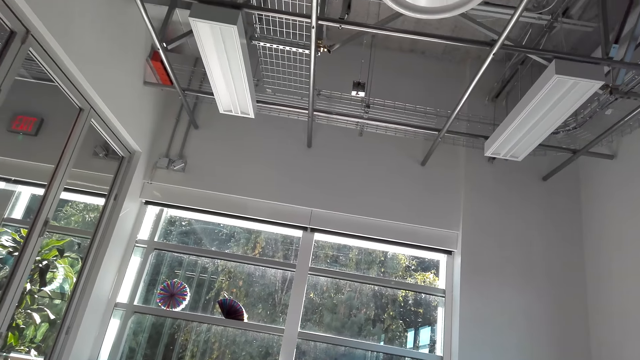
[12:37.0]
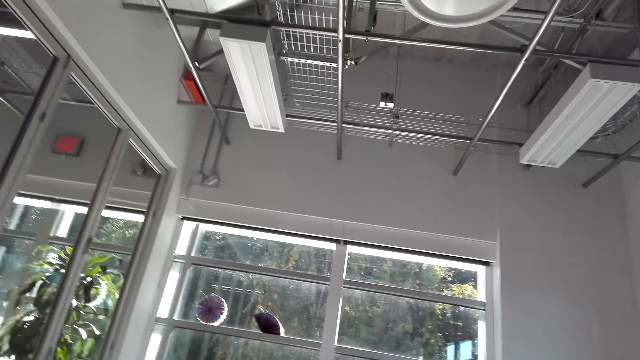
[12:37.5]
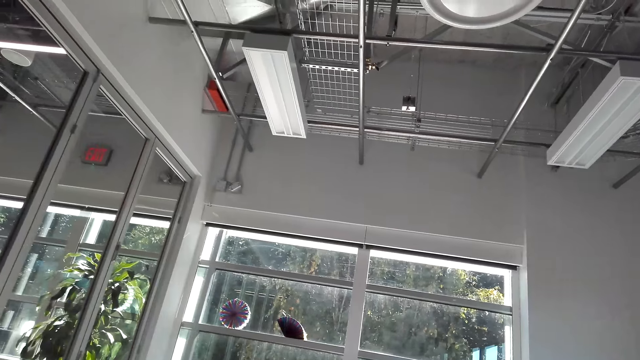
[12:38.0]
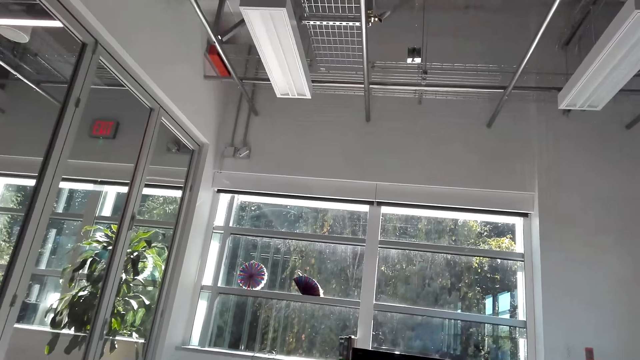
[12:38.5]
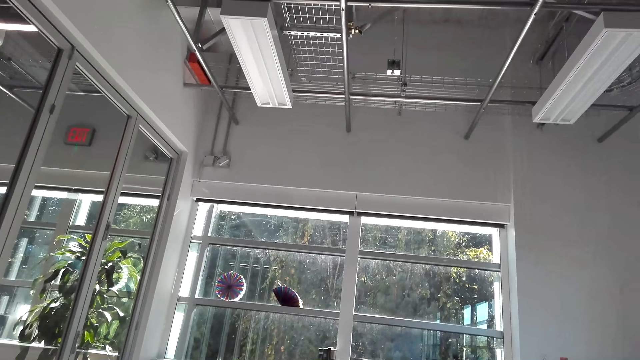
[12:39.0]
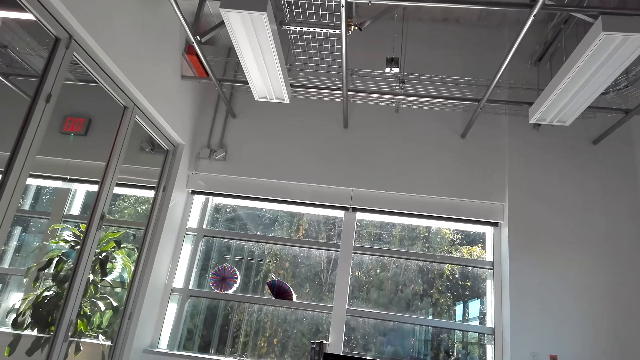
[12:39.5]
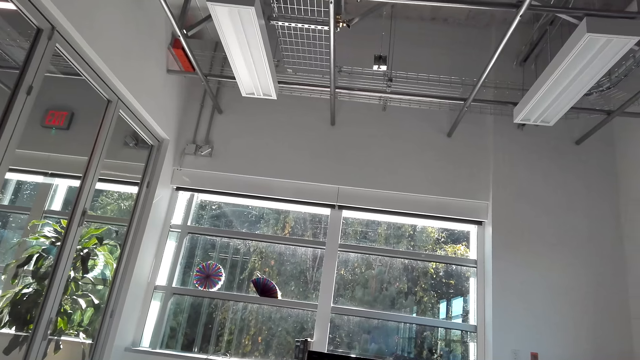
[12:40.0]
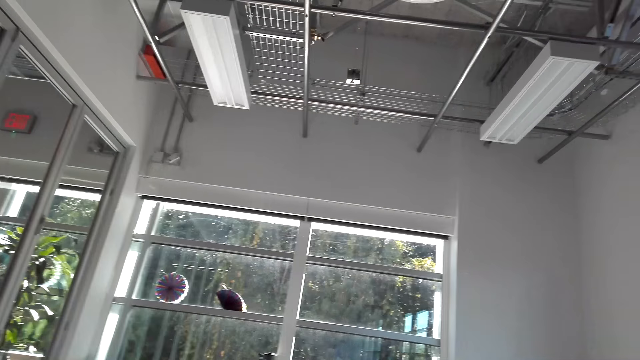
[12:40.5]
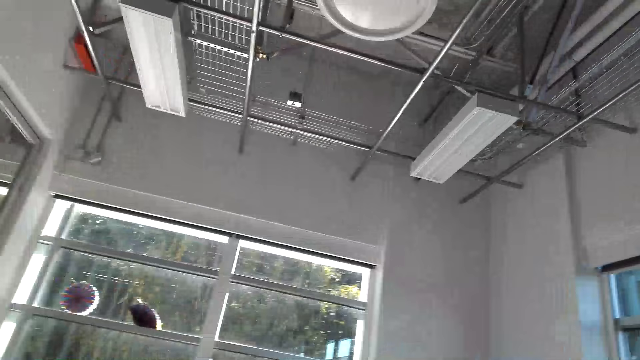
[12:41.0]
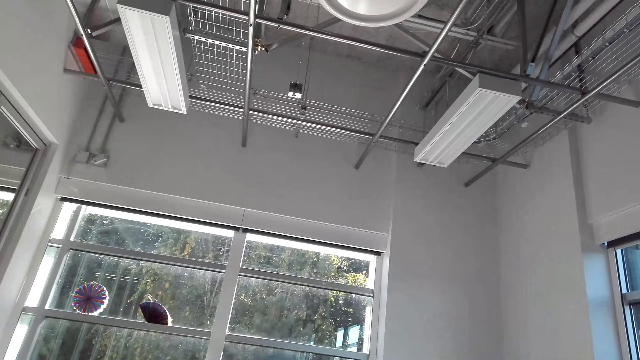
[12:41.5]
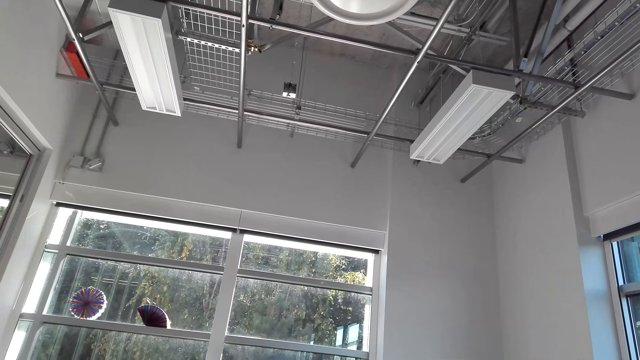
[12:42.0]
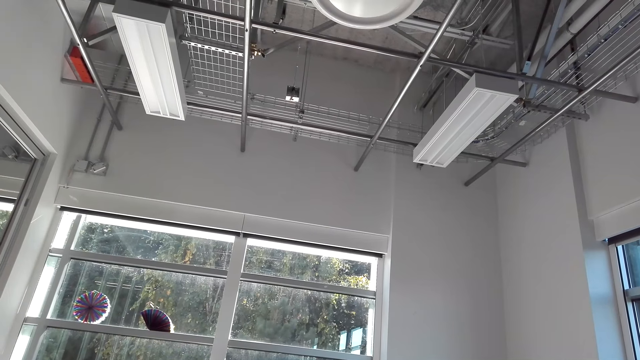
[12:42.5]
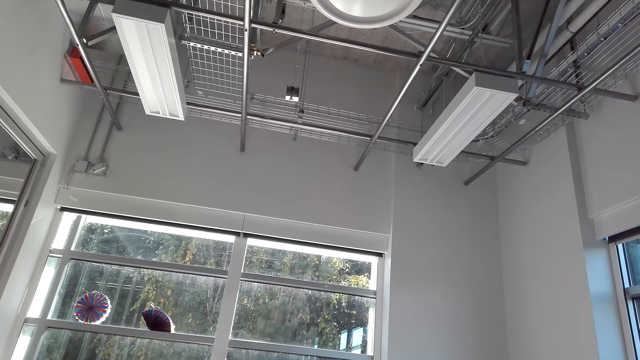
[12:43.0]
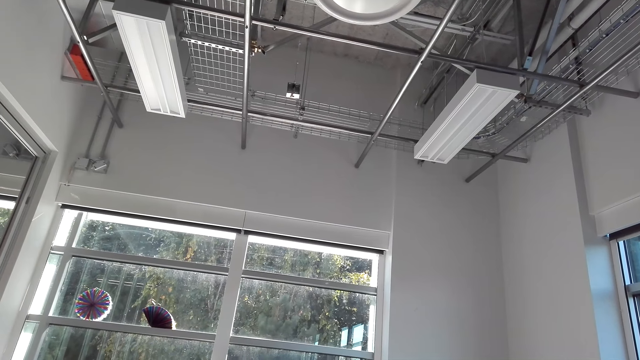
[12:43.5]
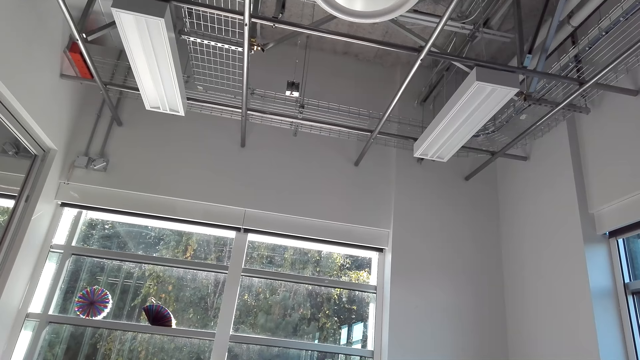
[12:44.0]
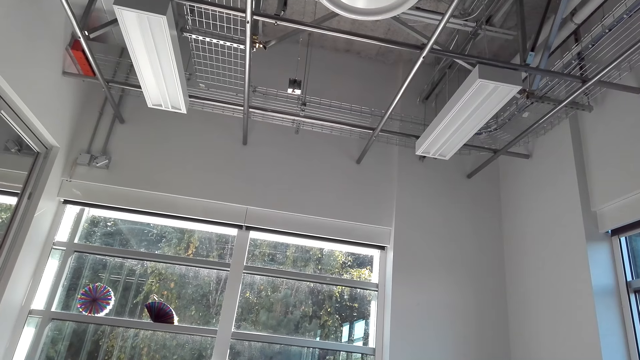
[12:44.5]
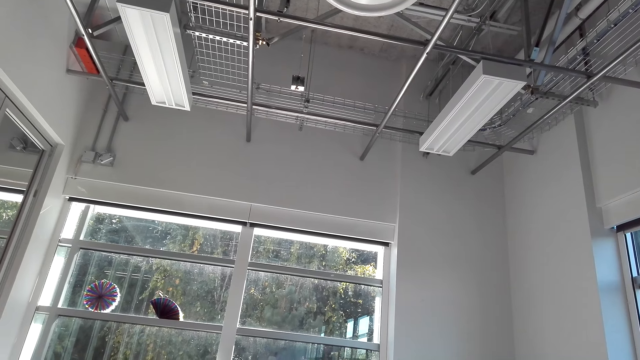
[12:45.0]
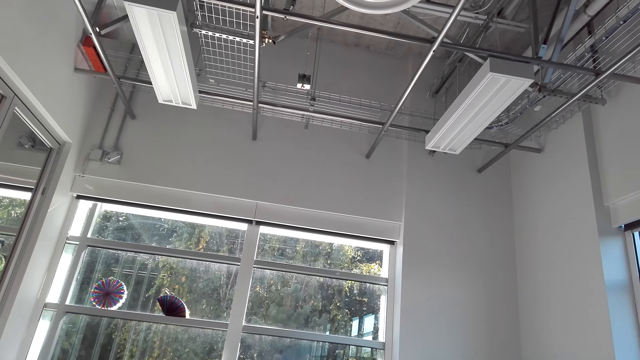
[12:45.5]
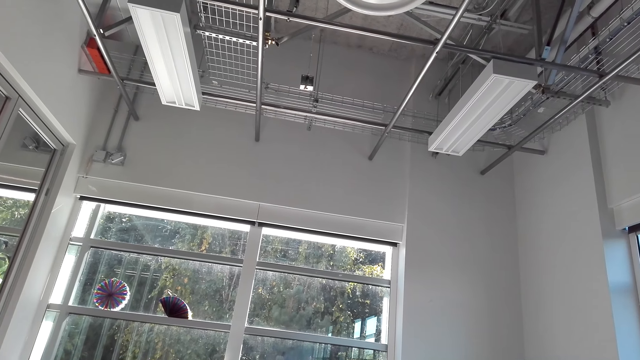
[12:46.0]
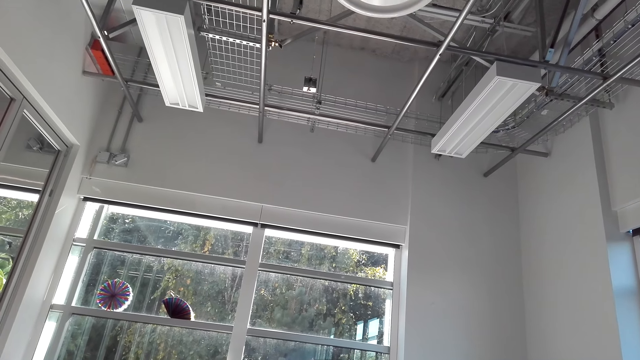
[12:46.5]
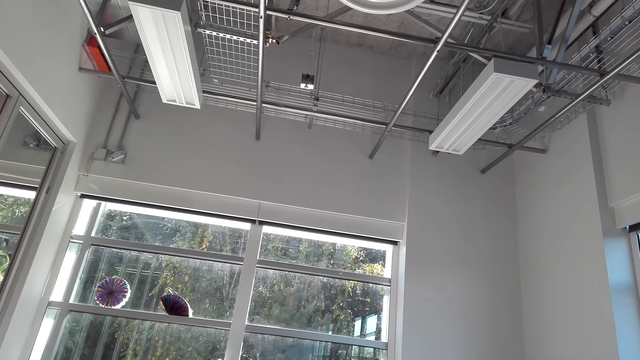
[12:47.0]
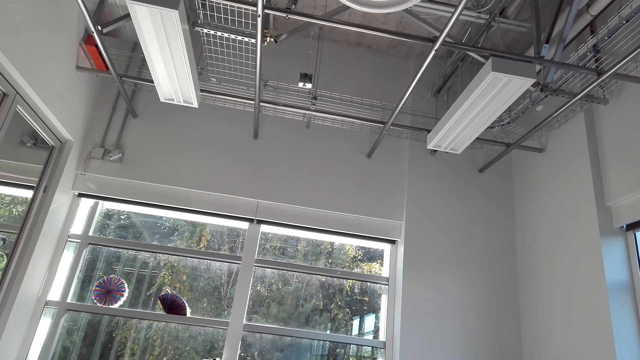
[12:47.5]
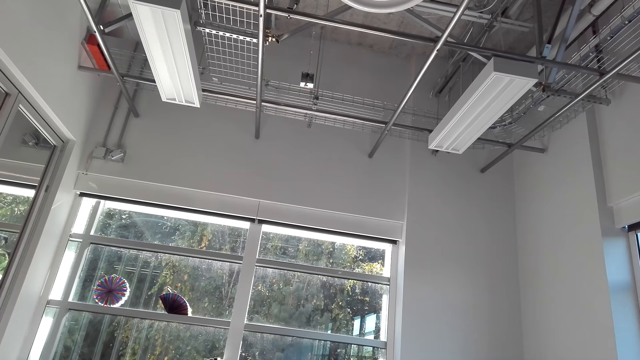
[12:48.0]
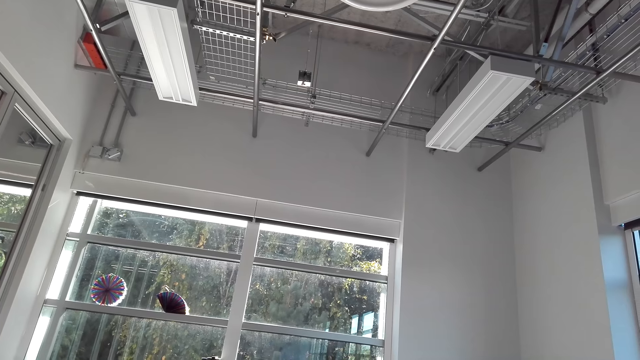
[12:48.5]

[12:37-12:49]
The camera wearer moves around the living room.

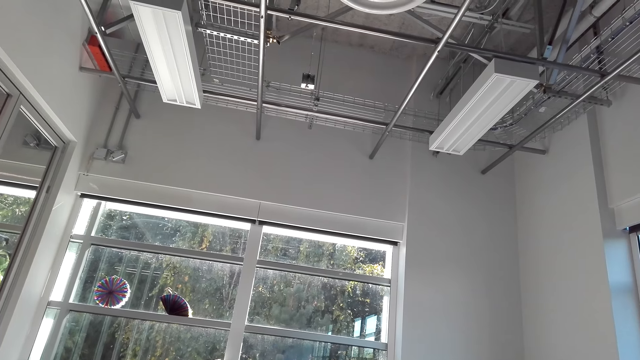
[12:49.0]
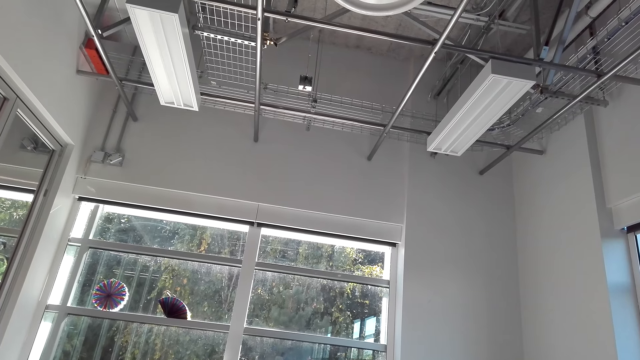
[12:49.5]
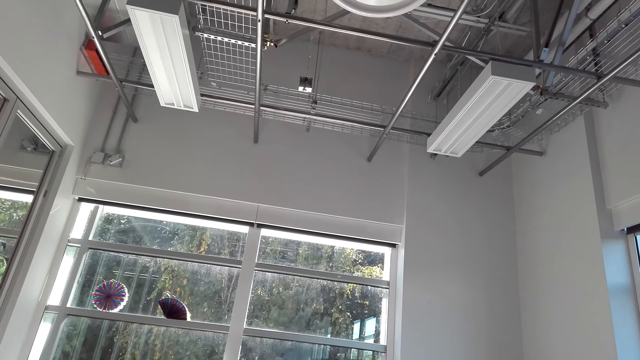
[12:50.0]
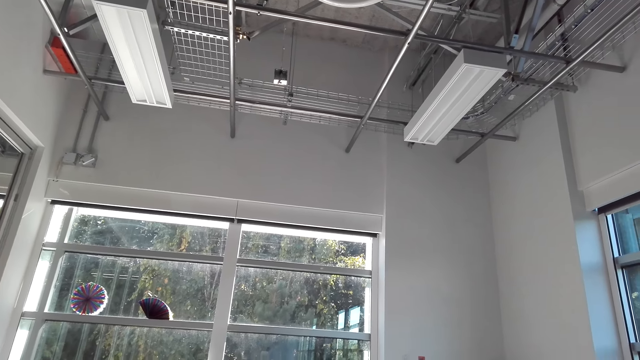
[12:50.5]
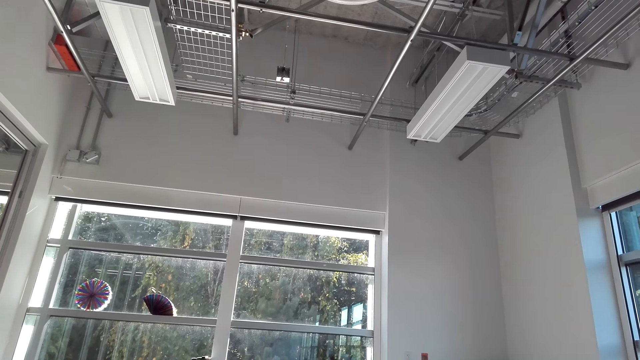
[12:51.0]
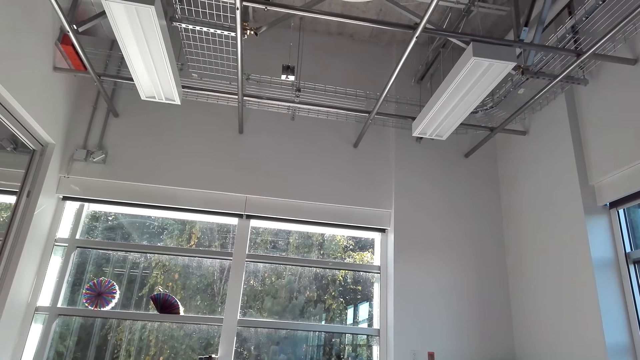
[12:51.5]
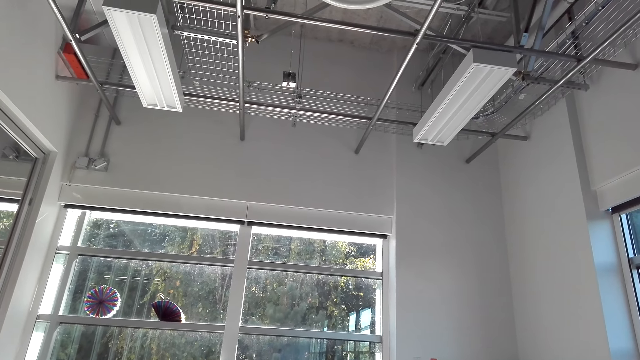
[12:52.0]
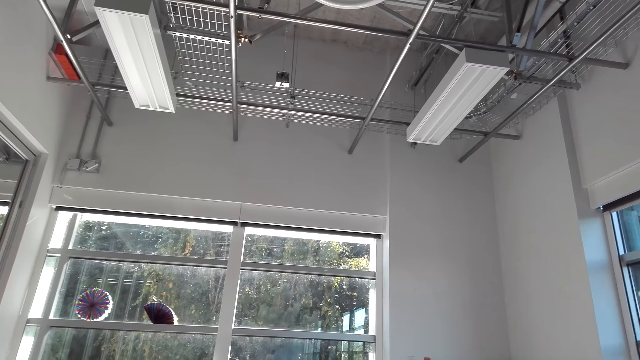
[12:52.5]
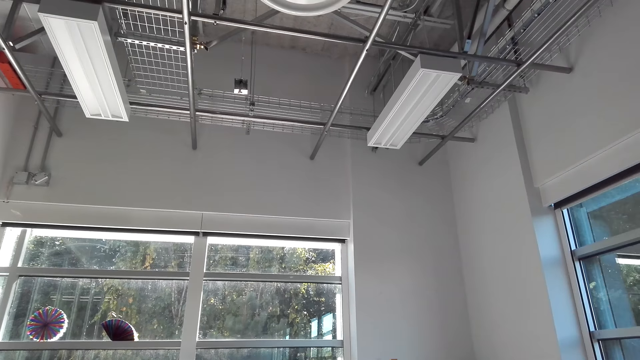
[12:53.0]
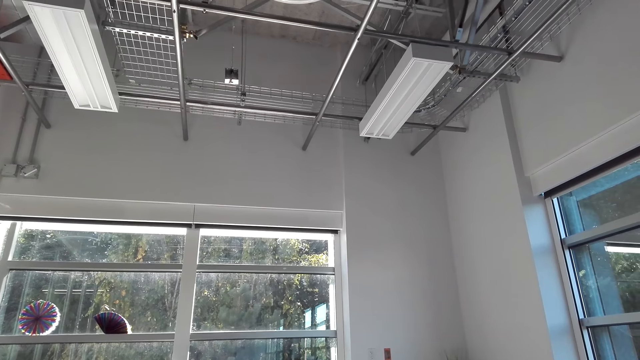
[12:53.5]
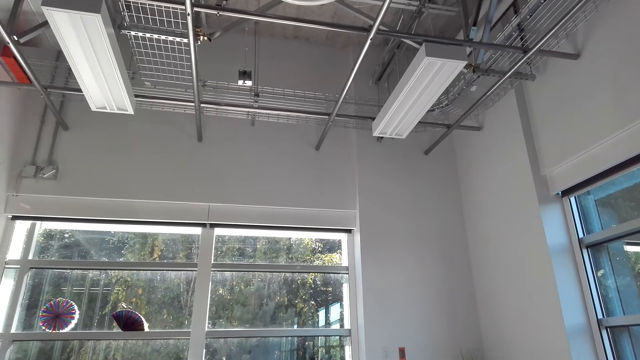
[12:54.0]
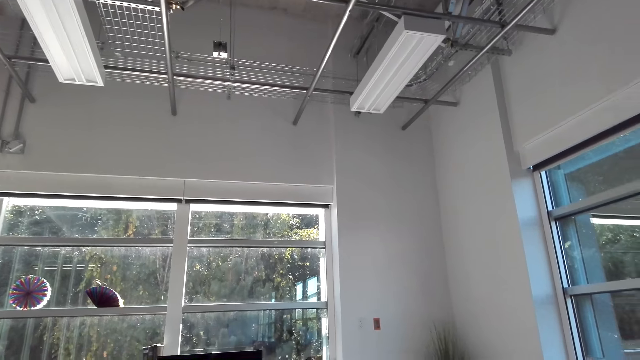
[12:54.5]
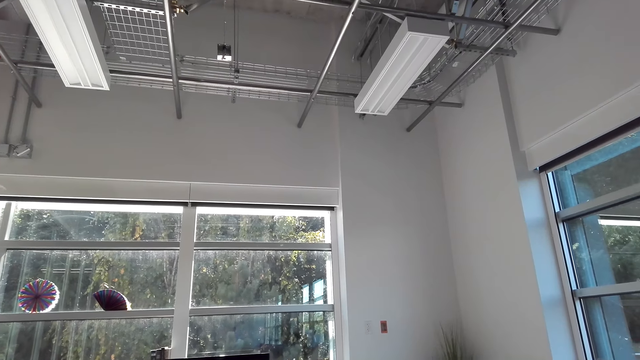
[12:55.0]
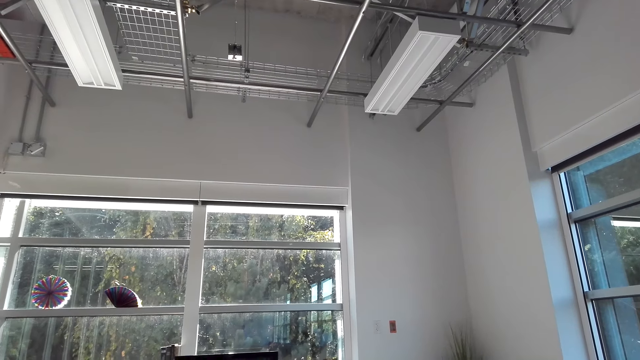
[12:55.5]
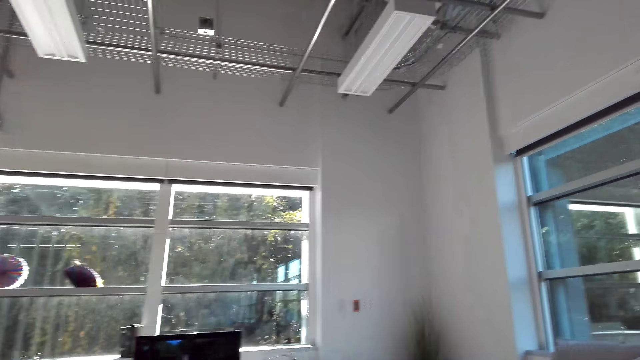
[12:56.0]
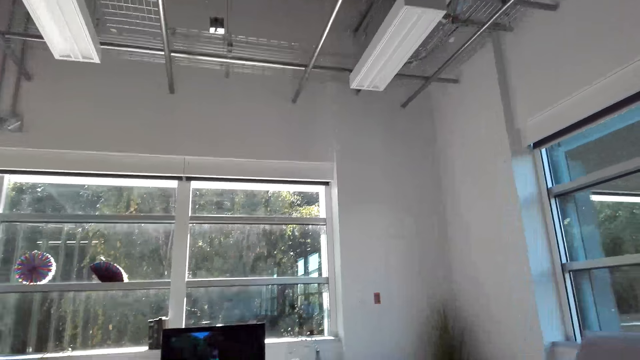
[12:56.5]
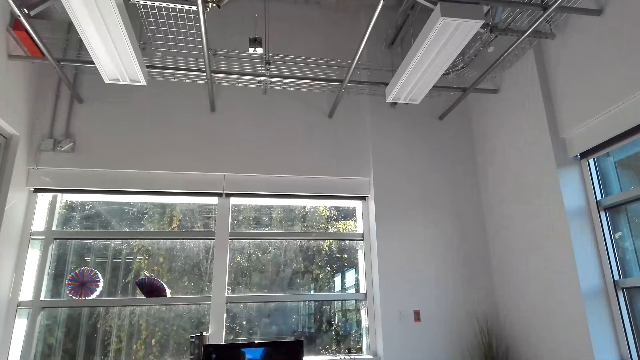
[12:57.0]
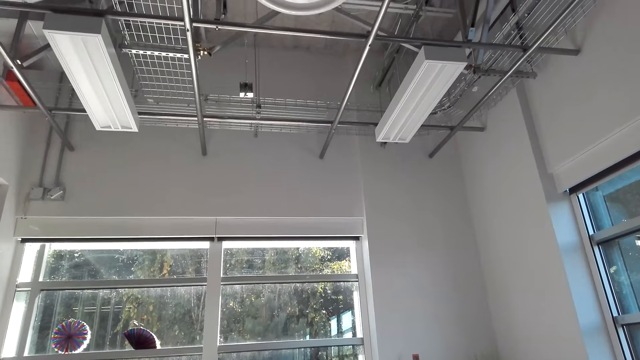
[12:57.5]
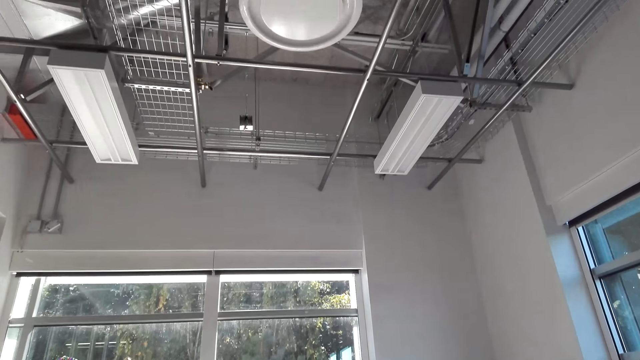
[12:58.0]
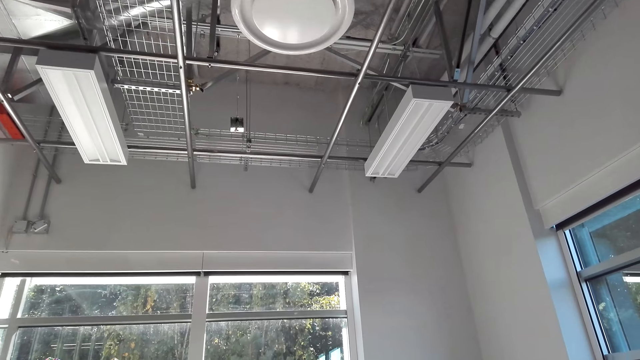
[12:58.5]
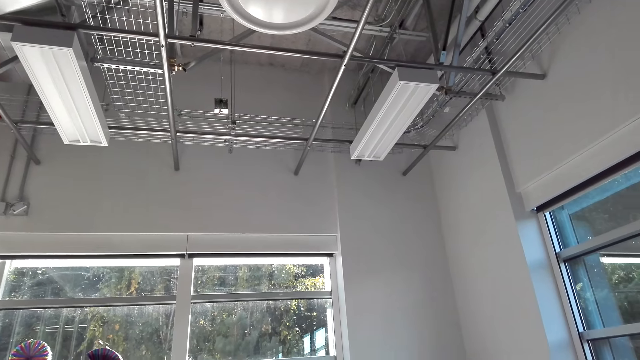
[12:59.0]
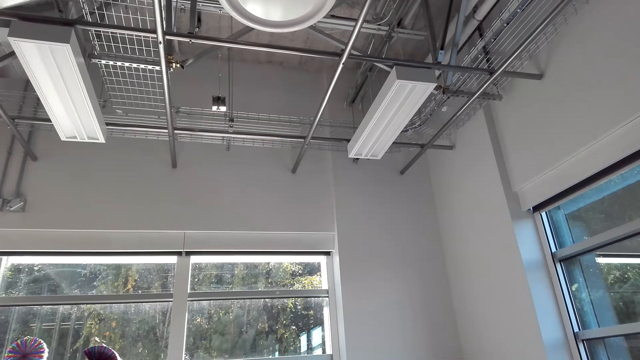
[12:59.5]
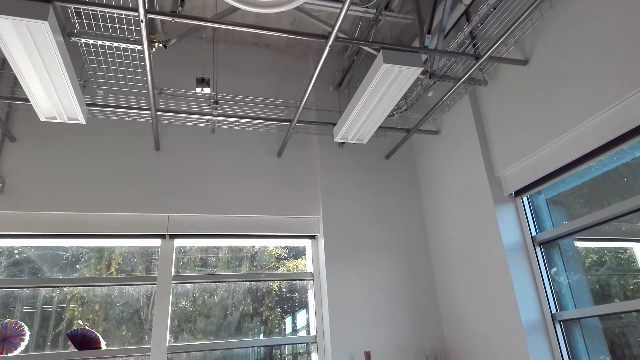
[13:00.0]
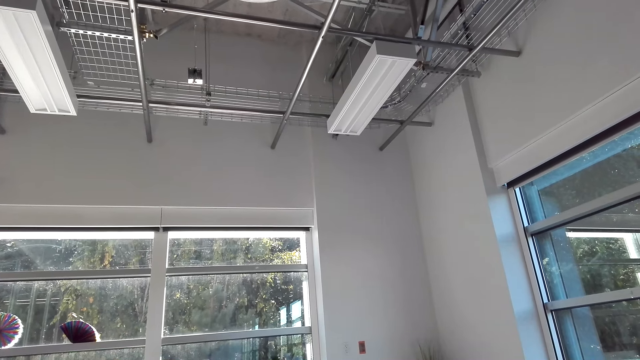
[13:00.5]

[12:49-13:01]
The camera wearer watches the television. They move around the living room.
